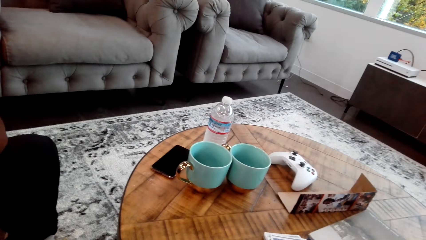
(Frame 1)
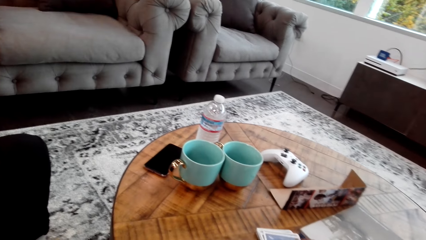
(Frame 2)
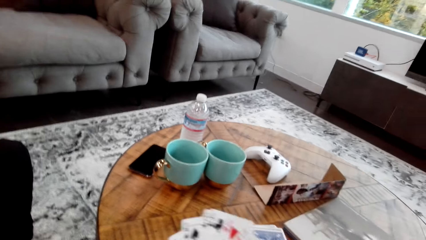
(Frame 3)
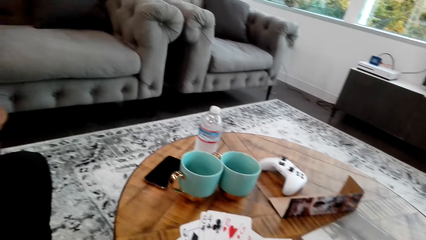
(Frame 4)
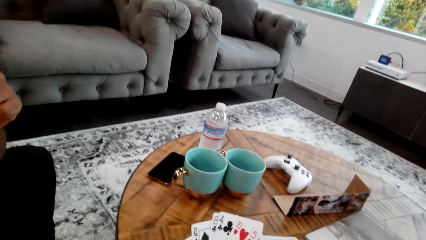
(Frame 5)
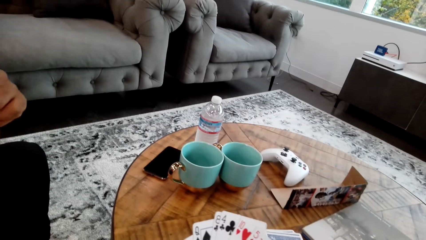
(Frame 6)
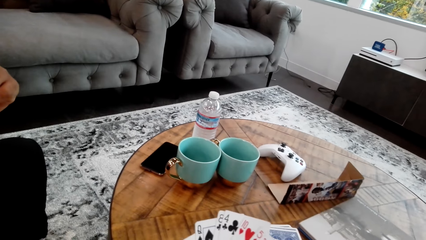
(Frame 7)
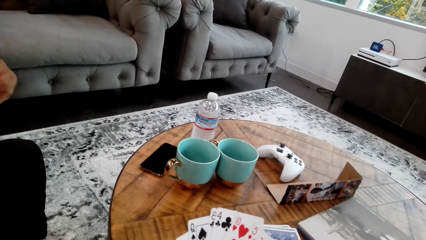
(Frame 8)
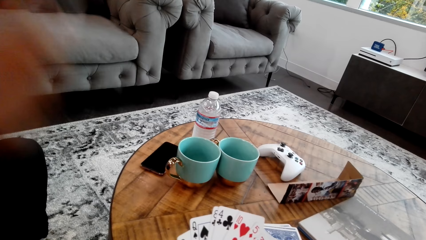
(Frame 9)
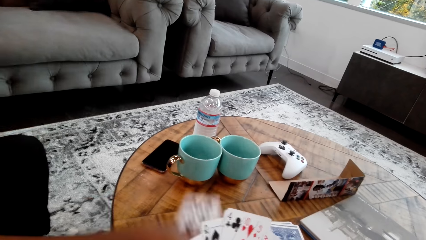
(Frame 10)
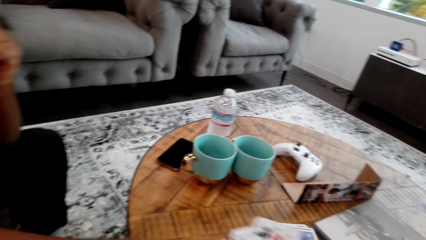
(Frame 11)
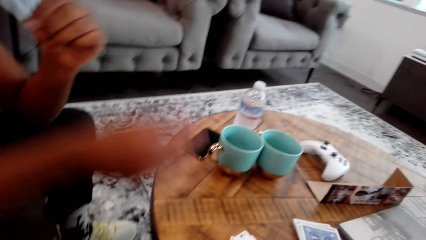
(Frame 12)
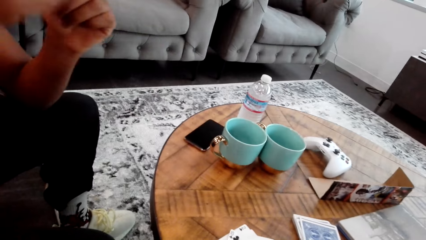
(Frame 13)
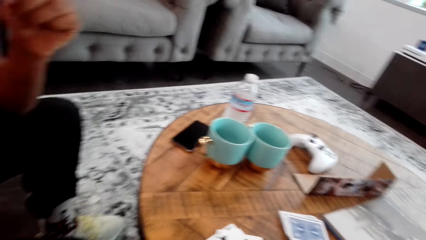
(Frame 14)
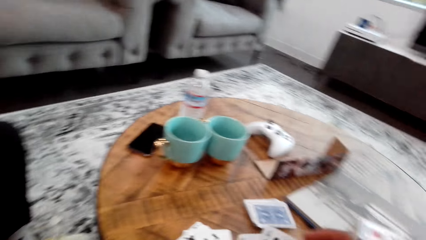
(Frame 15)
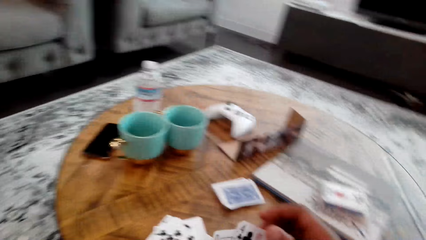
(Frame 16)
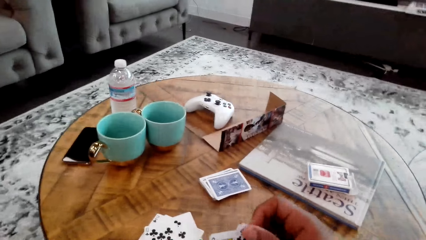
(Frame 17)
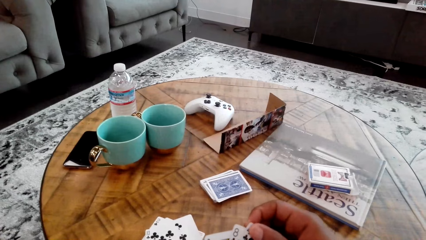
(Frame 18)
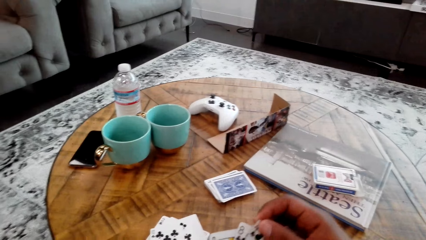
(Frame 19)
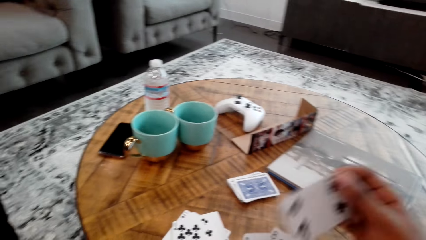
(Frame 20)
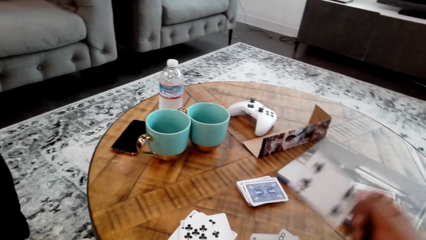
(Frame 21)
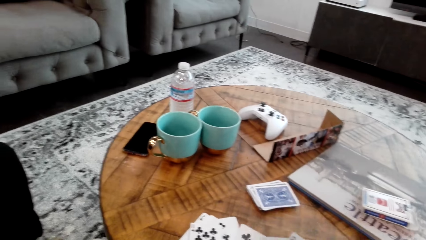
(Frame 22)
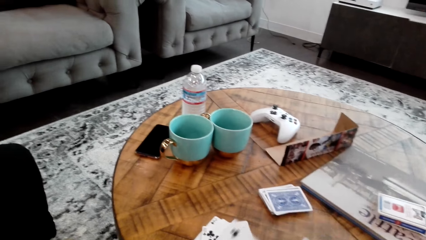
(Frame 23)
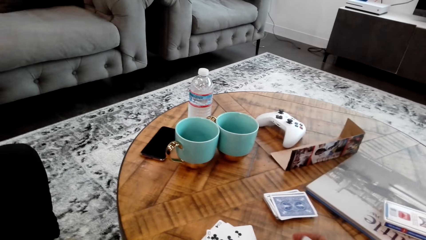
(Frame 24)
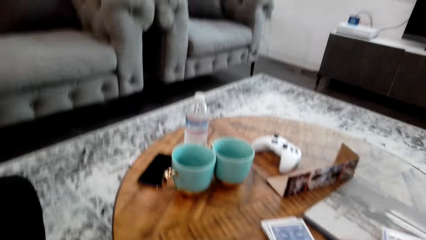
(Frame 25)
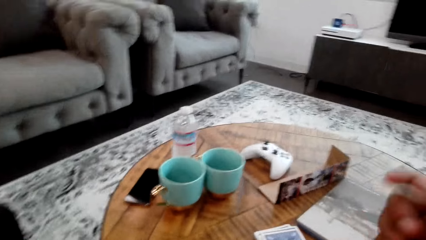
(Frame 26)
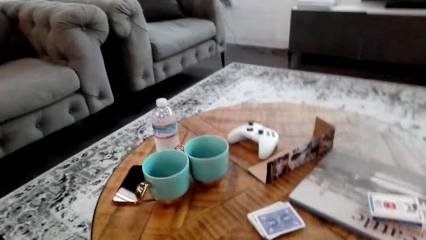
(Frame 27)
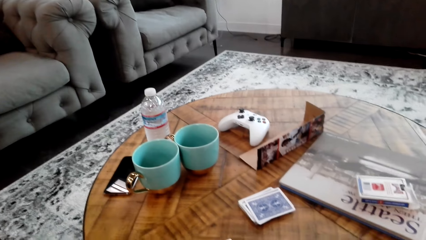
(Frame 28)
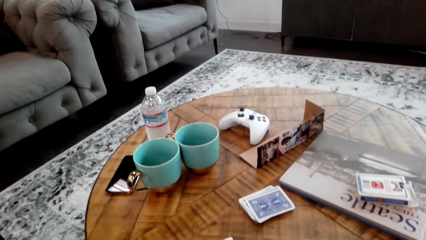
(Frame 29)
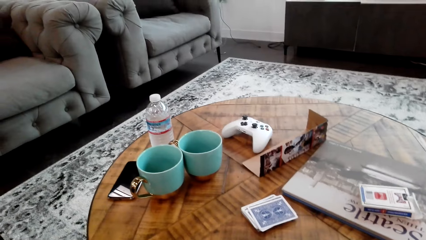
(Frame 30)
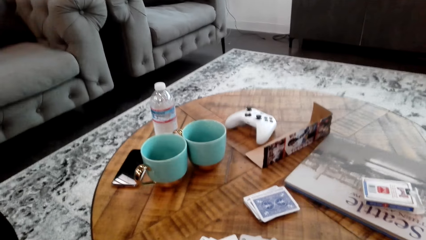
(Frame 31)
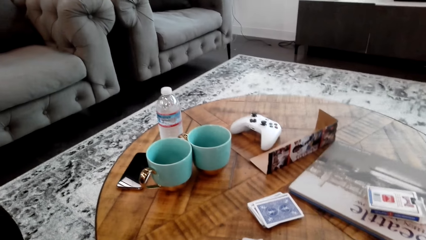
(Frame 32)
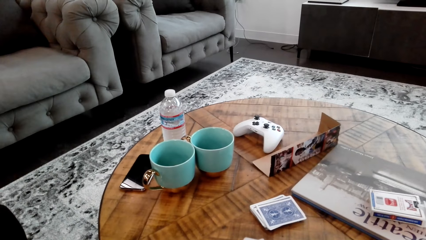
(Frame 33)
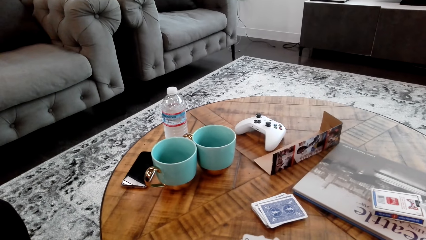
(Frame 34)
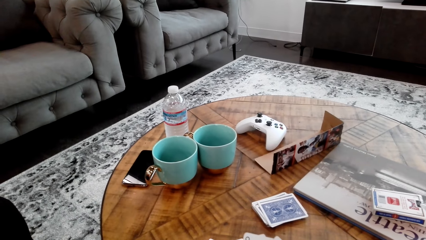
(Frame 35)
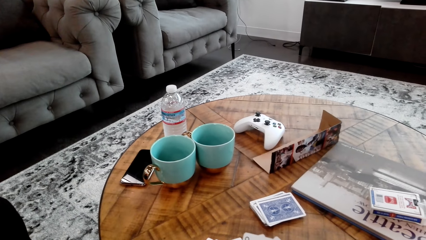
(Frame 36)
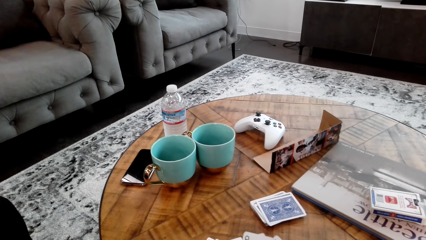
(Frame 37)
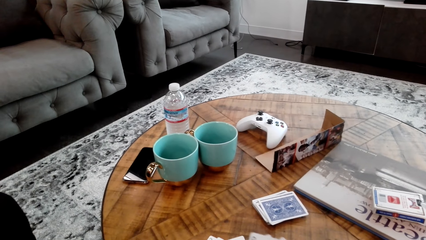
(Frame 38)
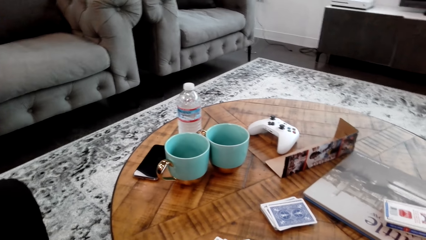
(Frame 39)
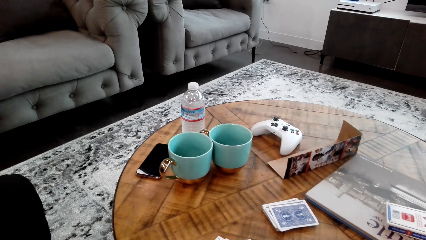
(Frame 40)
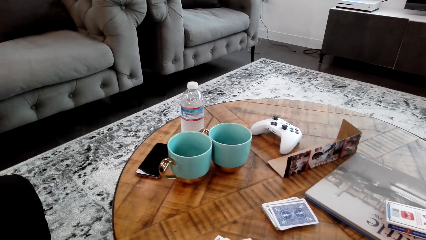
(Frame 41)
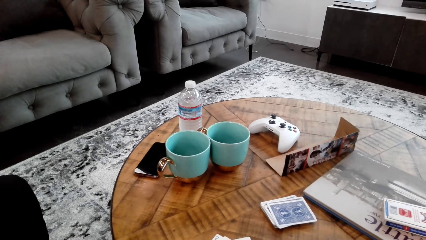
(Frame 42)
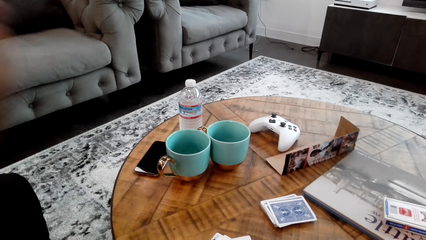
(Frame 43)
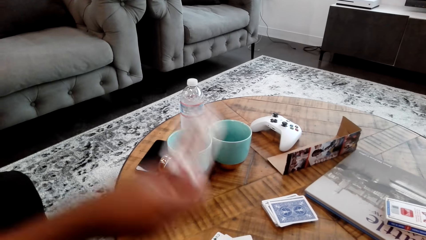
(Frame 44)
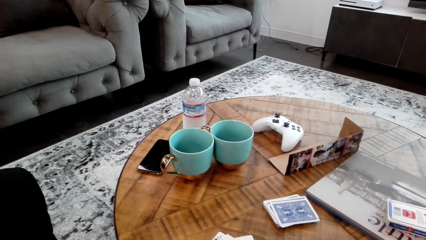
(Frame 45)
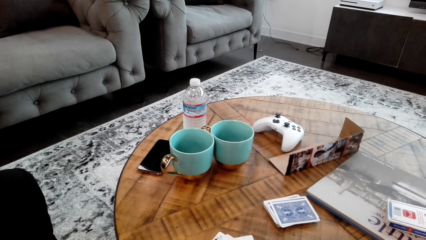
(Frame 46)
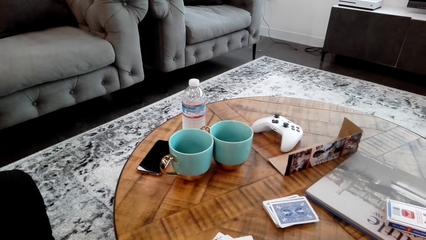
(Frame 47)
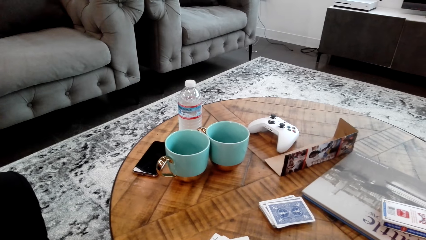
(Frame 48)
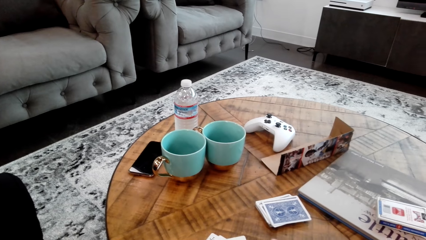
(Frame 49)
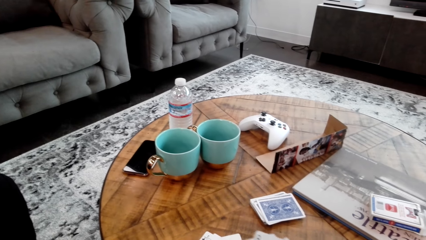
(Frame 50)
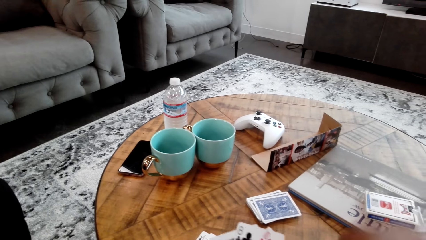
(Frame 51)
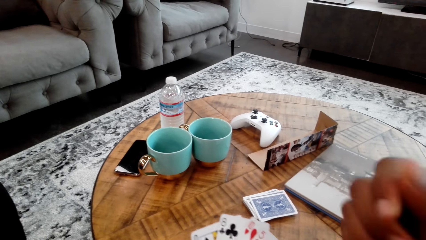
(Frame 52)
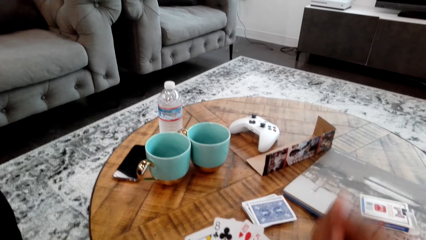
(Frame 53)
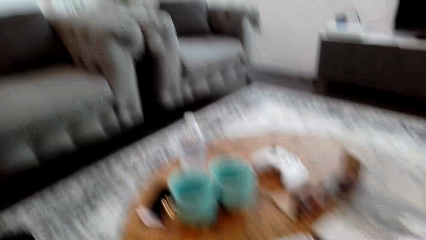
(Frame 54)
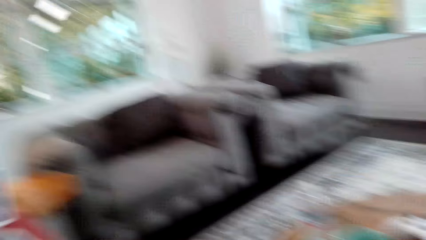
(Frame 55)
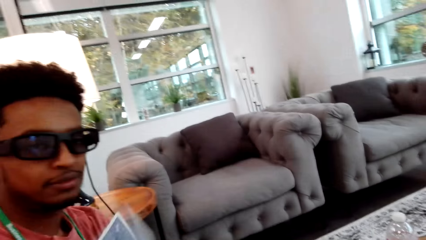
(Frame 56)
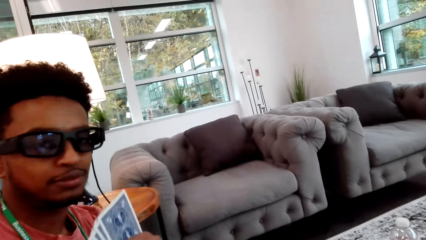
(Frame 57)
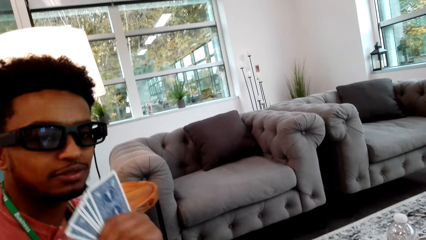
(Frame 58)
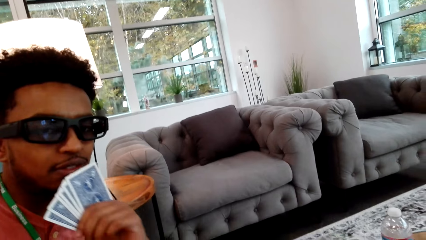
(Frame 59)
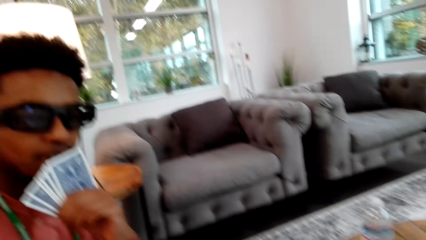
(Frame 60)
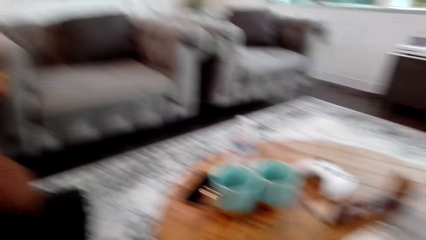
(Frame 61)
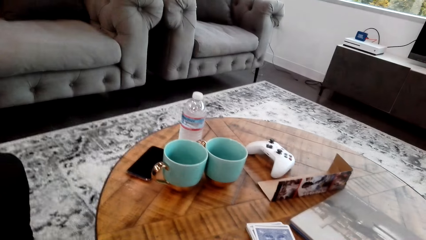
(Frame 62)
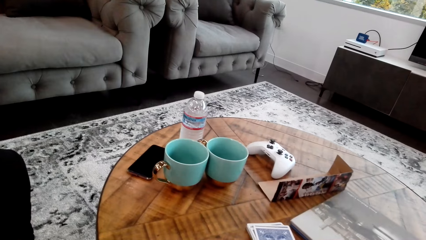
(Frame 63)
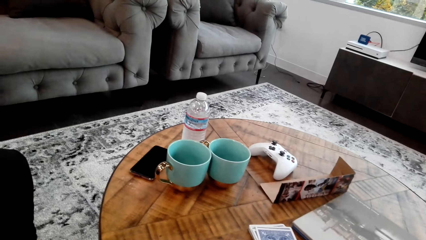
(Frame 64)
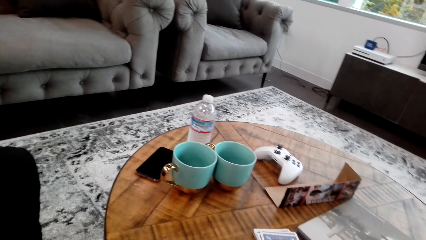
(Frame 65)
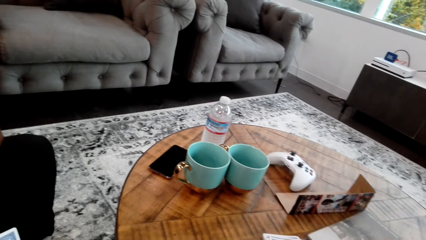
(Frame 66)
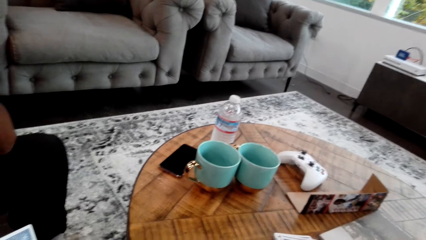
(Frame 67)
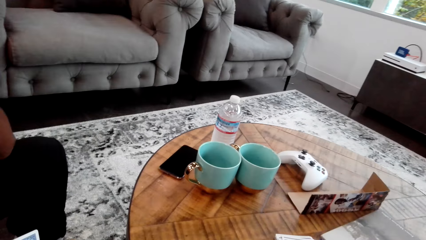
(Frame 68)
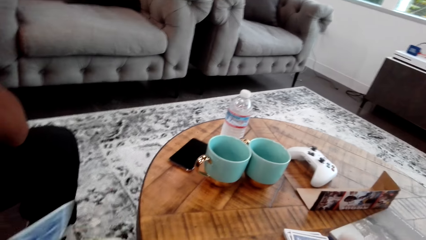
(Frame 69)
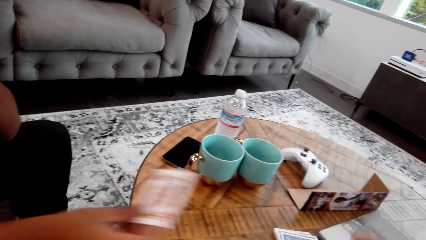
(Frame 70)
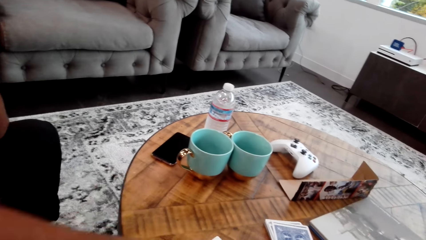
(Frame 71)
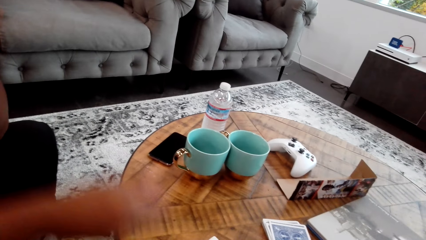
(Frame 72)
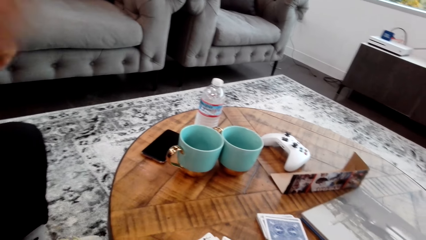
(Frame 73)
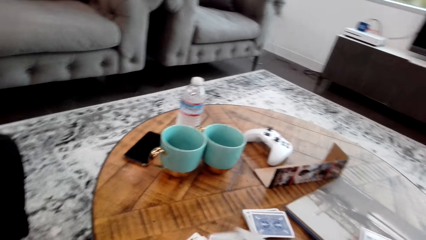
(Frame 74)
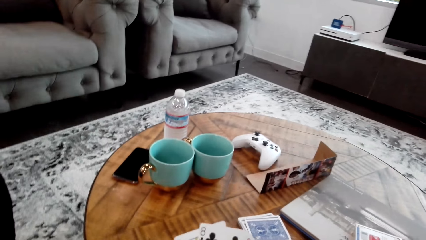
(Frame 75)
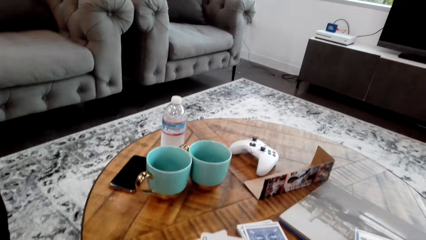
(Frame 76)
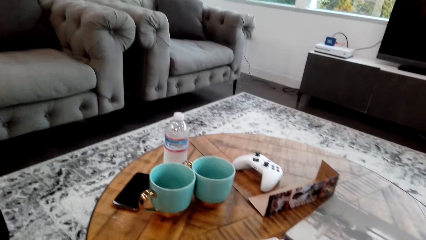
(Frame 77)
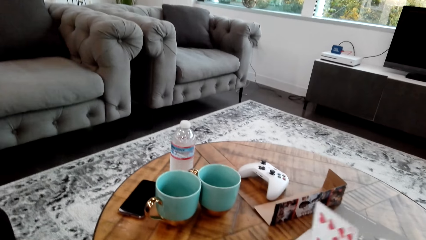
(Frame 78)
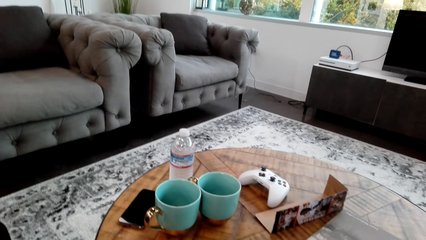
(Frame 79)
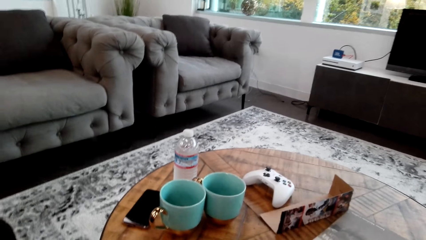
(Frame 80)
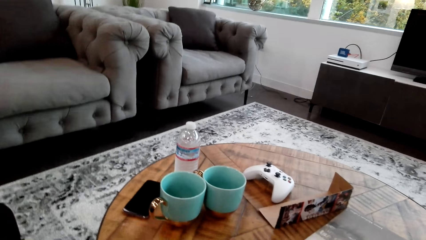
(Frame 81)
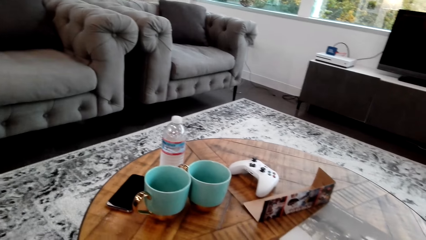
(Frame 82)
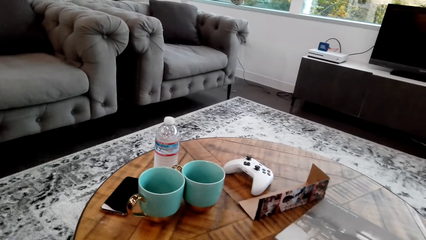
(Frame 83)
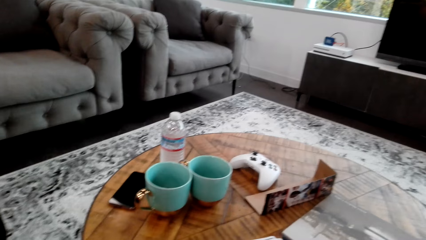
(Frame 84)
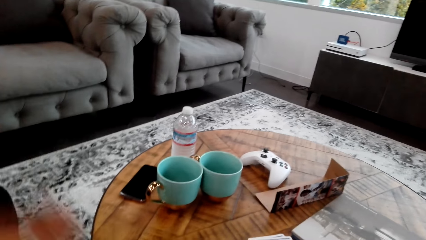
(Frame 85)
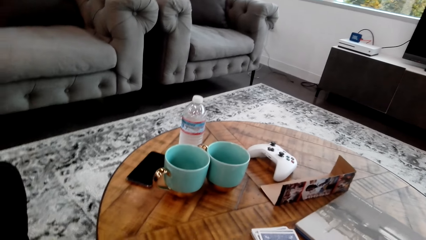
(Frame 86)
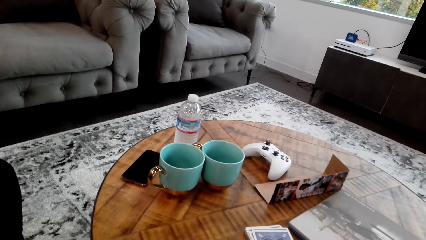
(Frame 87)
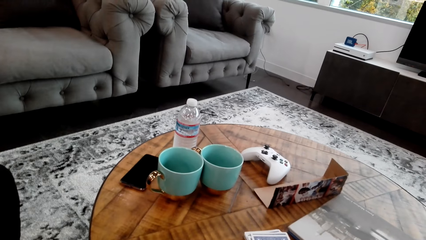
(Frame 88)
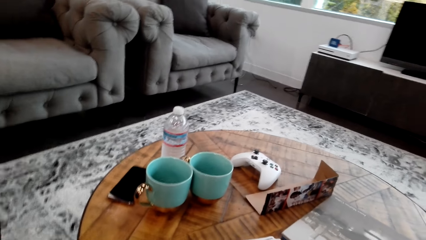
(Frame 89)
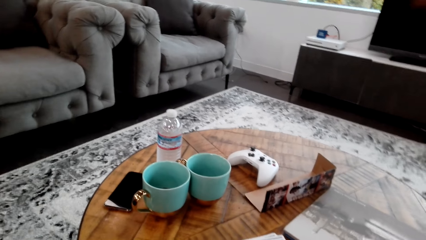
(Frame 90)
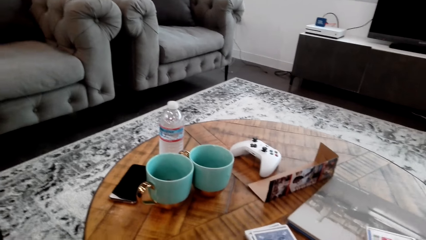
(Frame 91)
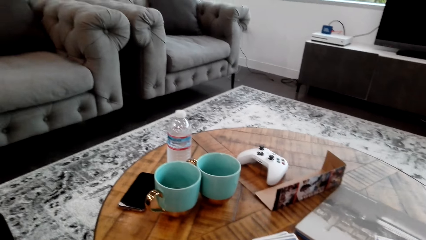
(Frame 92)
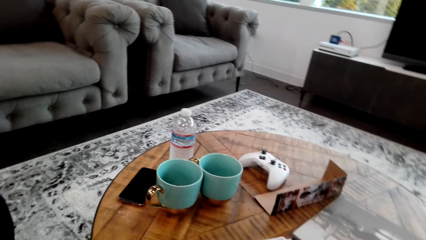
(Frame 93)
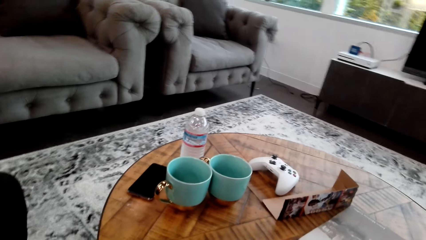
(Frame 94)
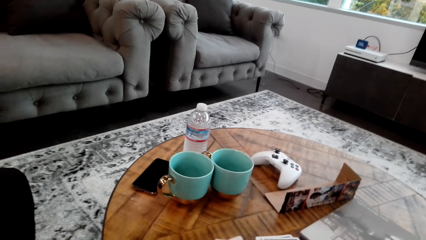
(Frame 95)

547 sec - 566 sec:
The camera wearer looks at the cards in hand. A person drops a card on the table. The camera wearer drops a card on the table. A man drops a card on the table. The camera wearer looks around. They look at the man. They talk with the man. The man drops a card on the table. The camera wearer drops the card on the table.
